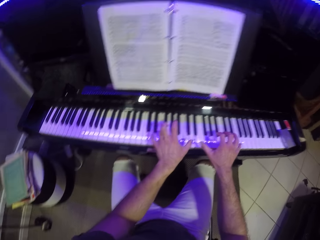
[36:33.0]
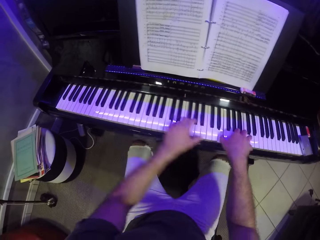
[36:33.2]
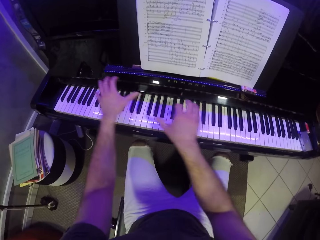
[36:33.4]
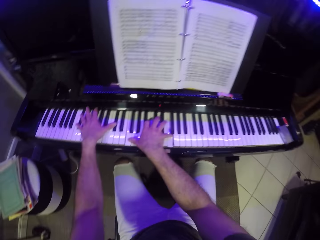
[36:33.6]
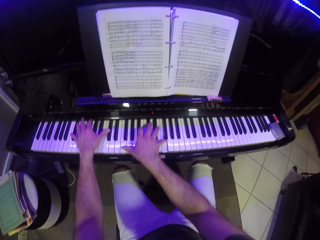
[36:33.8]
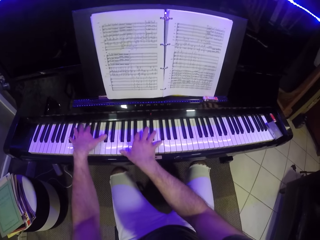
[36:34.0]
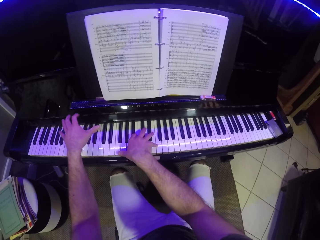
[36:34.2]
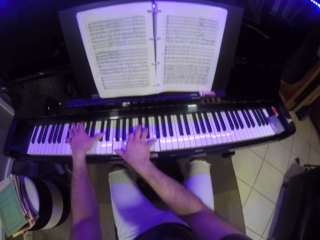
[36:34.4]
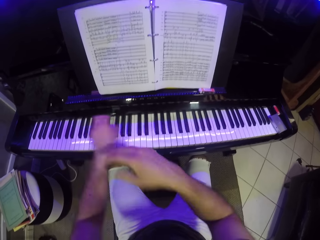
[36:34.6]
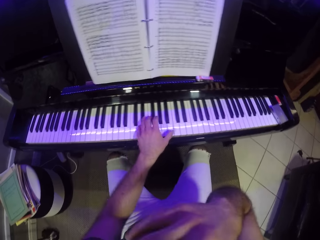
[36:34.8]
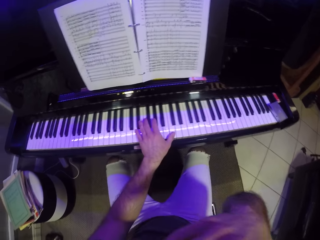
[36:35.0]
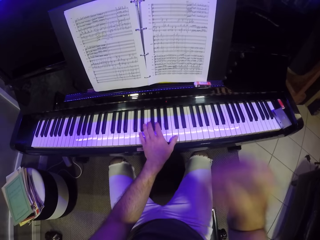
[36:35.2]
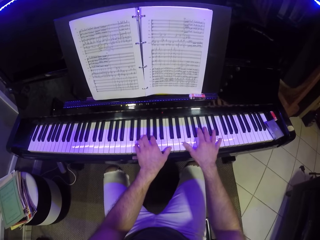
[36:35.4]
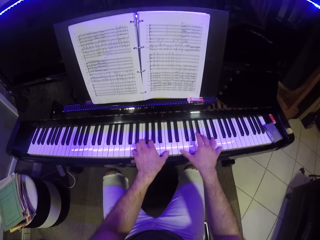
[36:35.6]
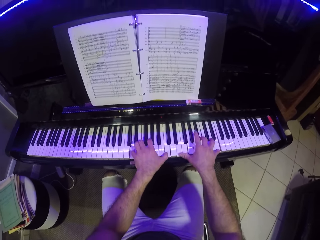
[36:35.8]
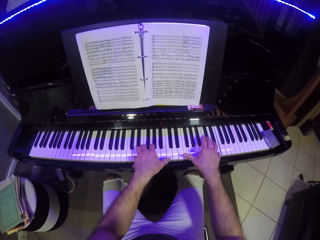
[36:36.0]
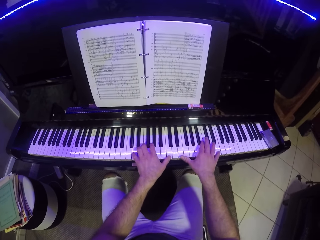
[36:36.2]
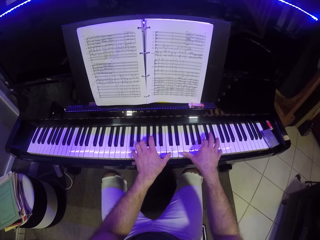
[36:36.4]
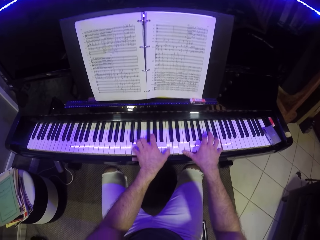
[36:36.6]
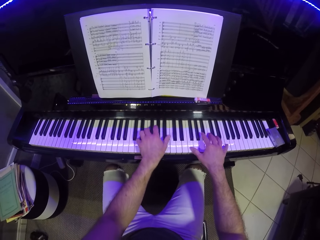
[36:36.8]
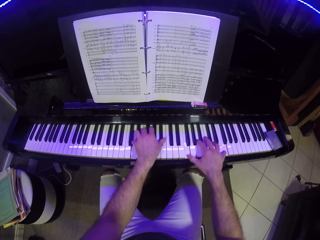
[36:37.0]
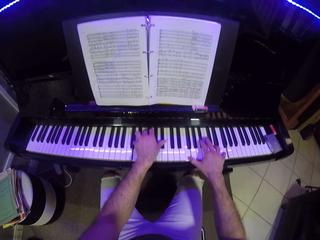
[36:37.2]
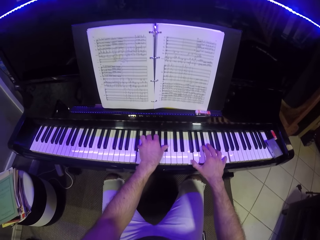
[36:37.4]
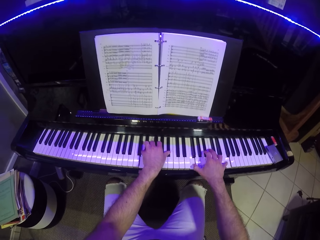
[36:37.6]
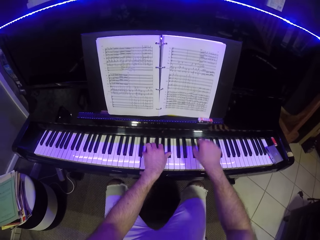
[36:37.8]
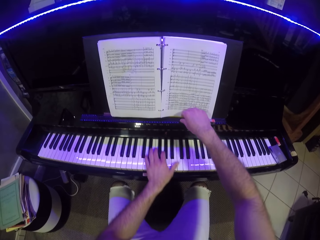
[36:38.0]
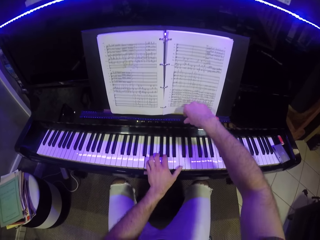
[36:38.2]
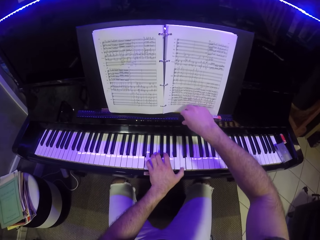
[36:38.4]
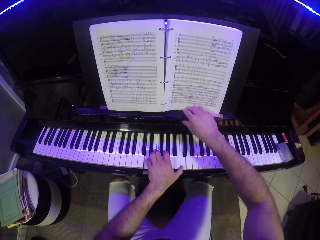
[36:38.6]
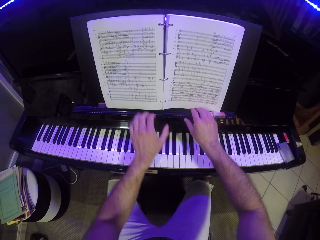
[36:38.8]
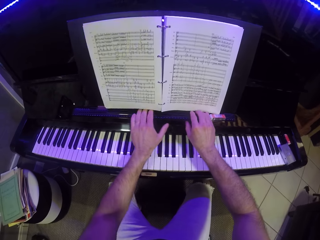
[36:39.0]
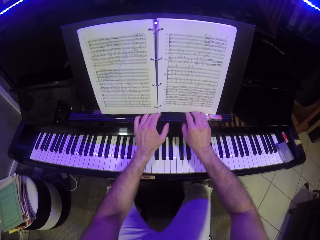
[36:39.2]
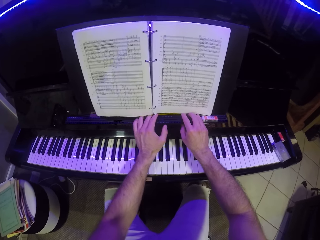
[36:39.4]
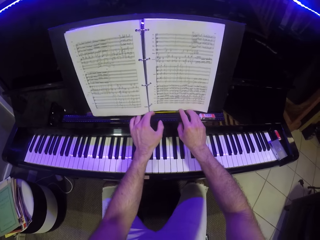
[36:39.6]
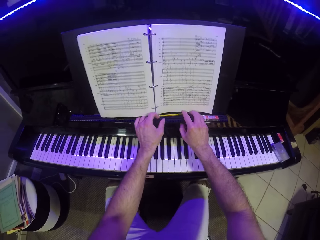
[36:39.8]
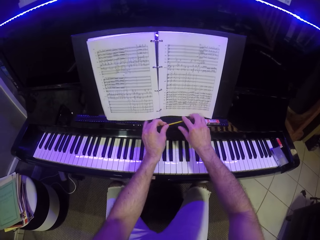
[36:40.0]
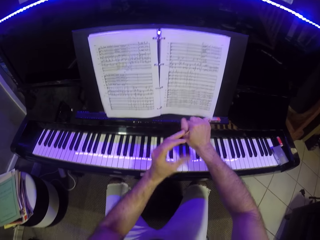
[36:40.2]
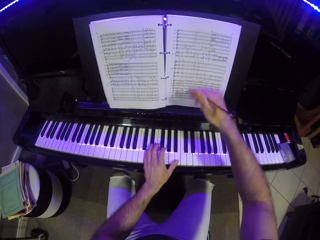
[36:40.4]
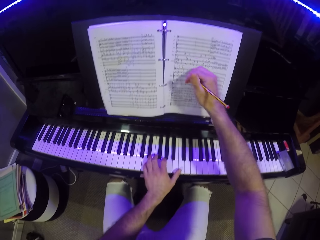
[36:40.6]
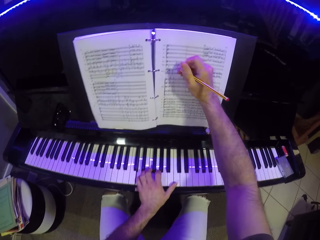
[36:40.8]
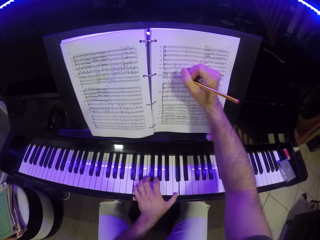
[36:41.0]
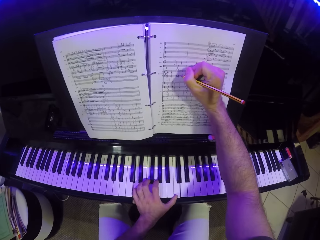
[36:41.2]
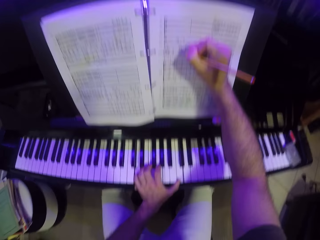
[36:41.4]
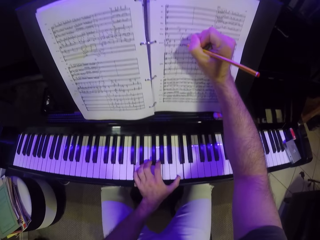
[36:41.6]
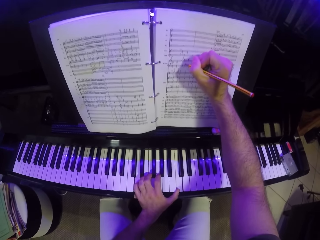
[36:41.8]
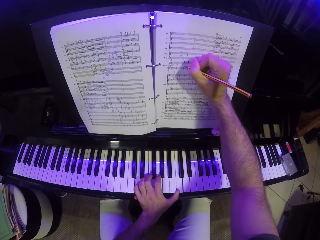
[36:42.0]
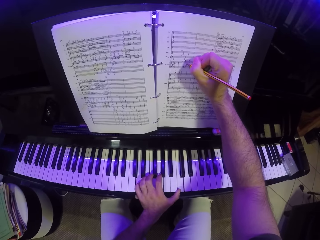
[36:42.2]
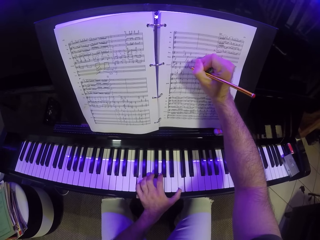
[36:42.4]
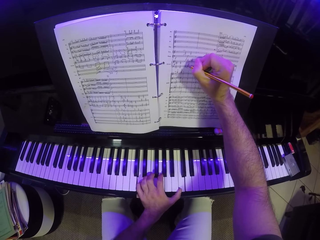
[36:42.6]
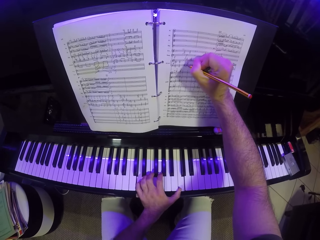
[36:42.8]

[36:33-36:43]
The camera wearer rubs his right hand on his nose. He plays the keyboard with both hands. He puts his right hand on the music desk. He takes a pencil from under a book on the music desk with both hands. He plays the keyboard with his left hand. He writes on the book with the pencil in his right hand.

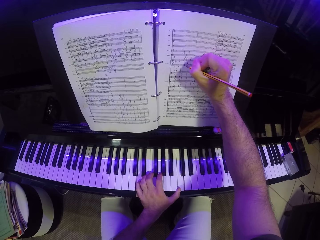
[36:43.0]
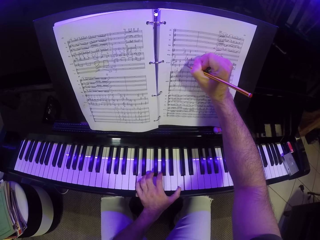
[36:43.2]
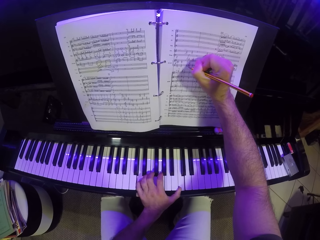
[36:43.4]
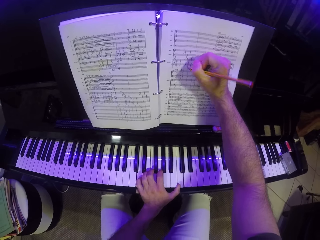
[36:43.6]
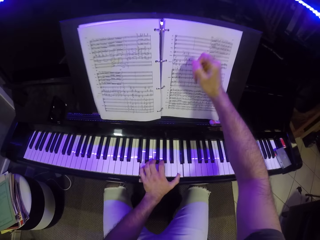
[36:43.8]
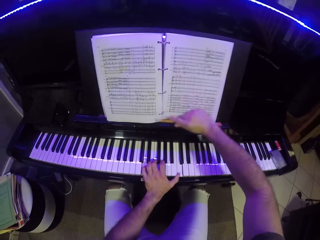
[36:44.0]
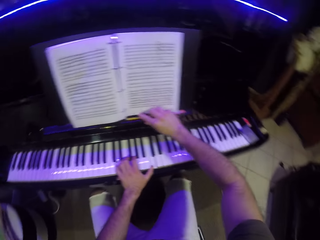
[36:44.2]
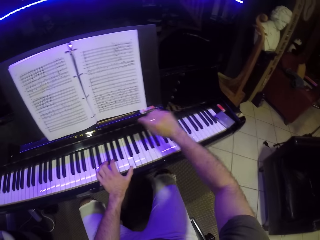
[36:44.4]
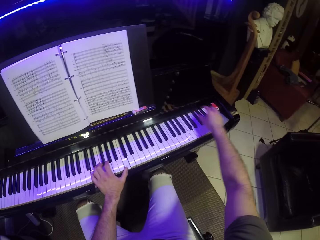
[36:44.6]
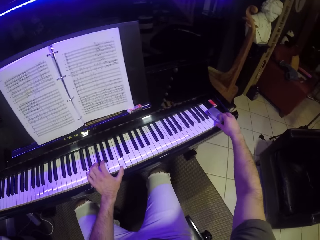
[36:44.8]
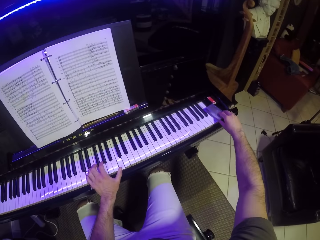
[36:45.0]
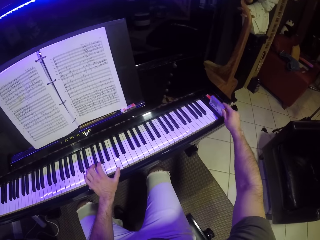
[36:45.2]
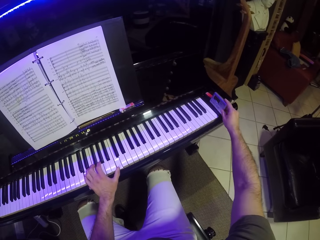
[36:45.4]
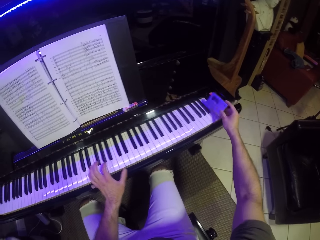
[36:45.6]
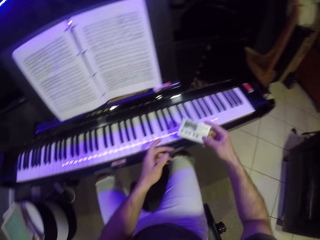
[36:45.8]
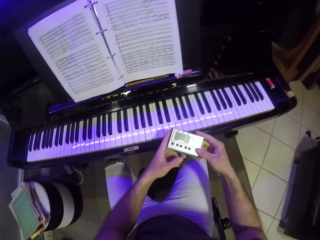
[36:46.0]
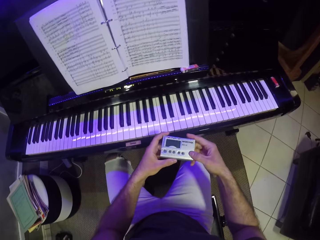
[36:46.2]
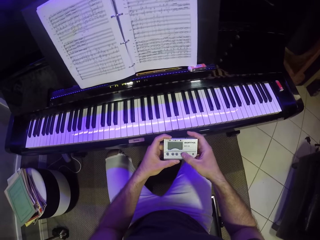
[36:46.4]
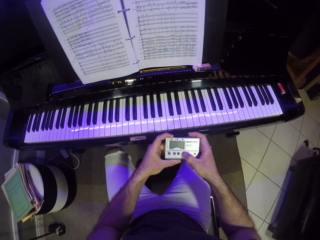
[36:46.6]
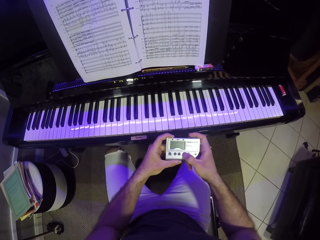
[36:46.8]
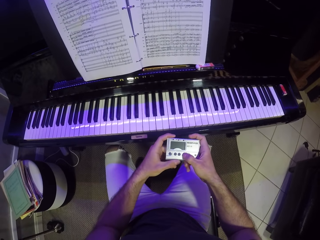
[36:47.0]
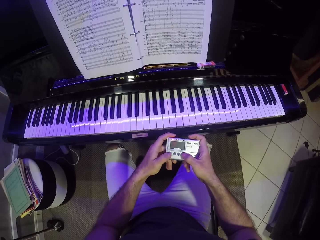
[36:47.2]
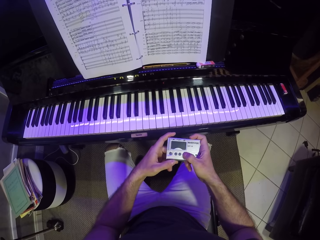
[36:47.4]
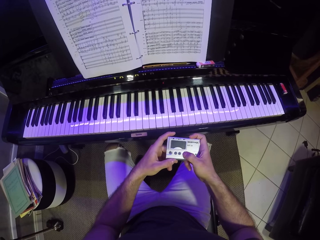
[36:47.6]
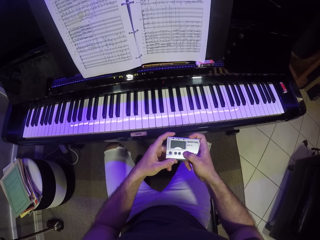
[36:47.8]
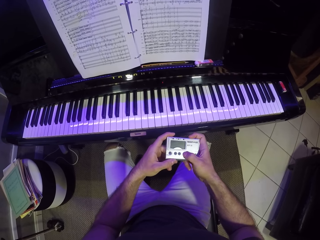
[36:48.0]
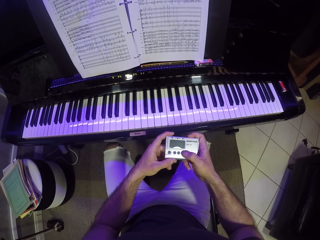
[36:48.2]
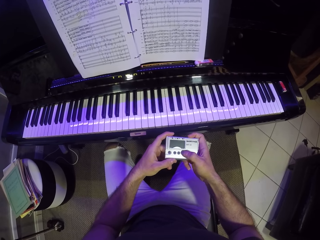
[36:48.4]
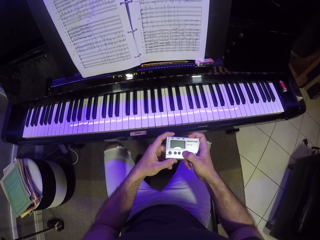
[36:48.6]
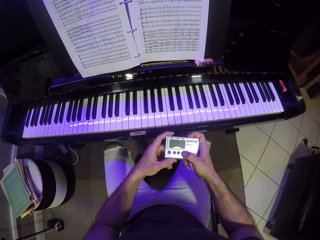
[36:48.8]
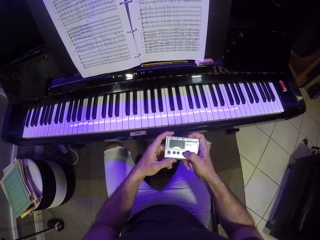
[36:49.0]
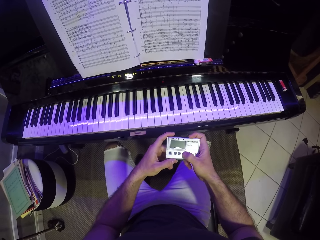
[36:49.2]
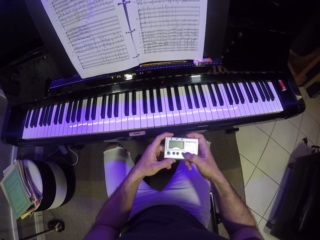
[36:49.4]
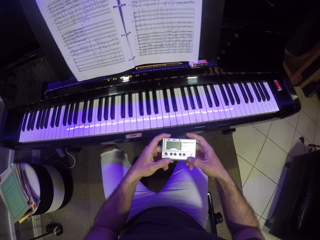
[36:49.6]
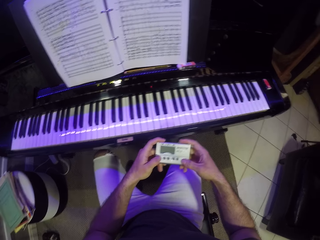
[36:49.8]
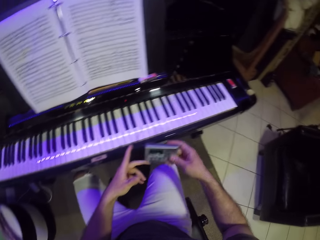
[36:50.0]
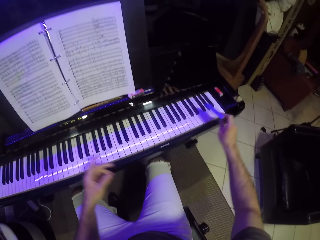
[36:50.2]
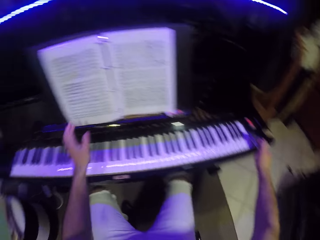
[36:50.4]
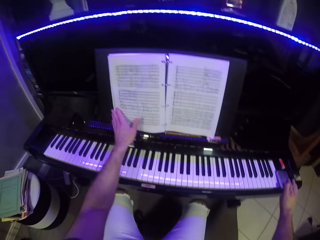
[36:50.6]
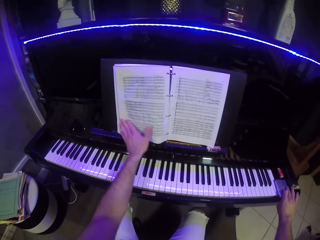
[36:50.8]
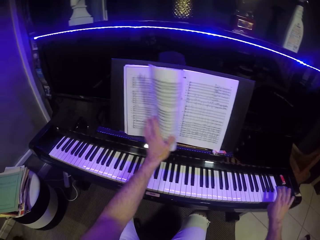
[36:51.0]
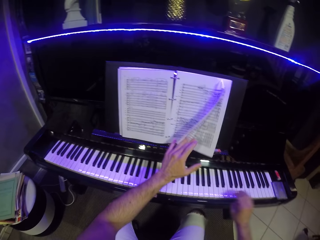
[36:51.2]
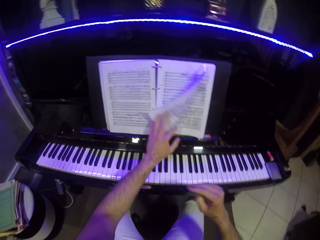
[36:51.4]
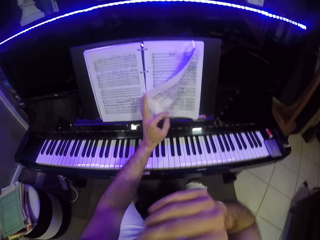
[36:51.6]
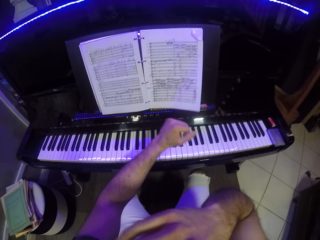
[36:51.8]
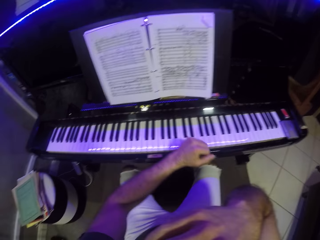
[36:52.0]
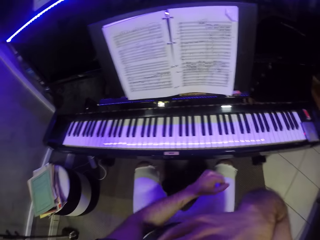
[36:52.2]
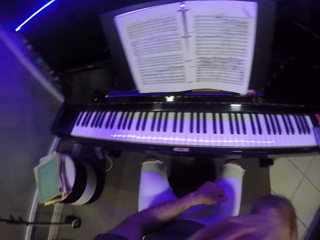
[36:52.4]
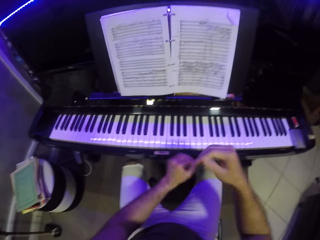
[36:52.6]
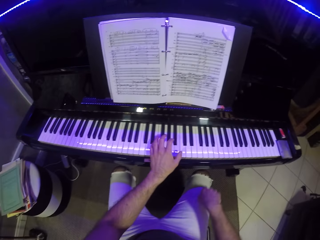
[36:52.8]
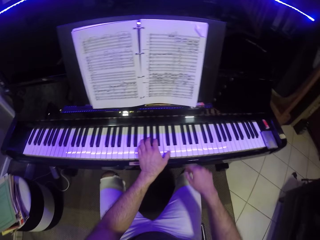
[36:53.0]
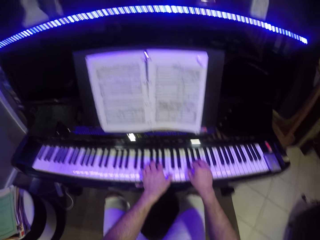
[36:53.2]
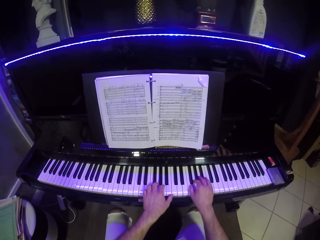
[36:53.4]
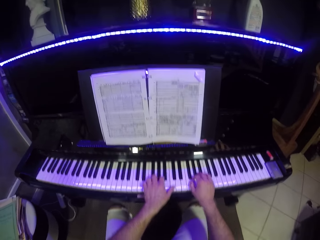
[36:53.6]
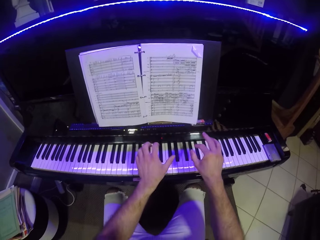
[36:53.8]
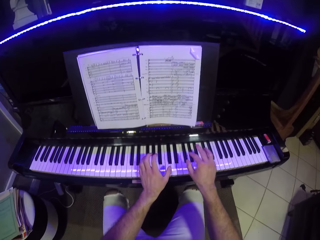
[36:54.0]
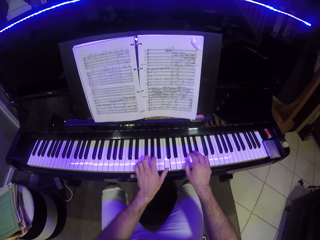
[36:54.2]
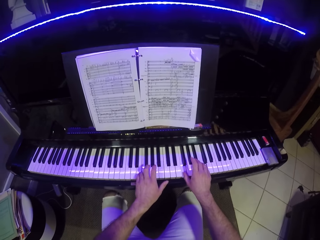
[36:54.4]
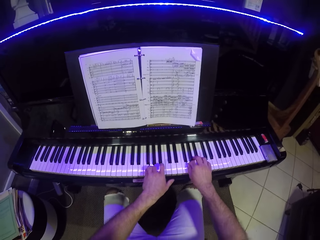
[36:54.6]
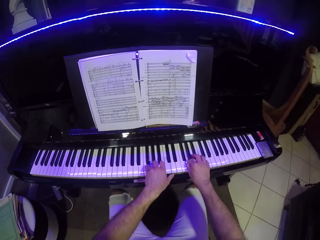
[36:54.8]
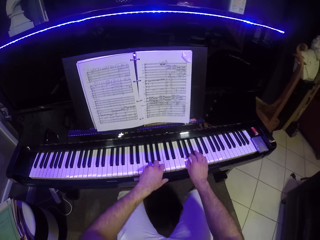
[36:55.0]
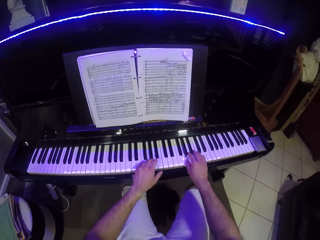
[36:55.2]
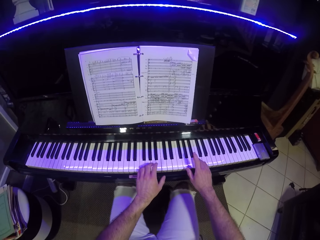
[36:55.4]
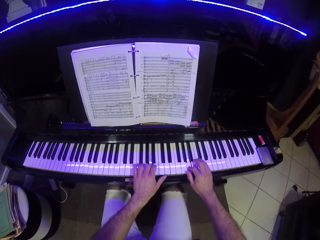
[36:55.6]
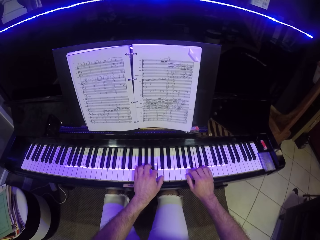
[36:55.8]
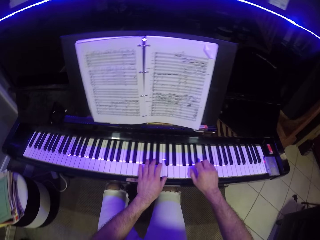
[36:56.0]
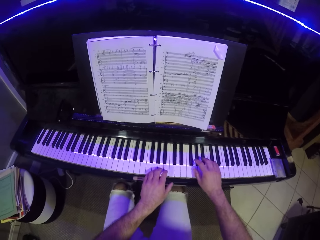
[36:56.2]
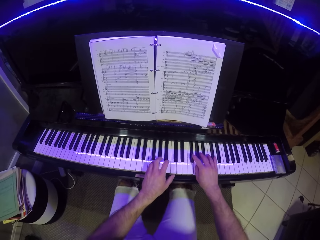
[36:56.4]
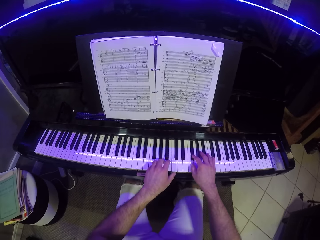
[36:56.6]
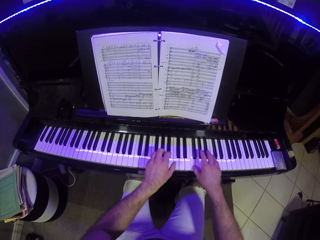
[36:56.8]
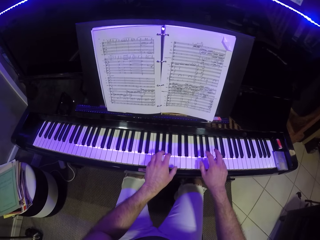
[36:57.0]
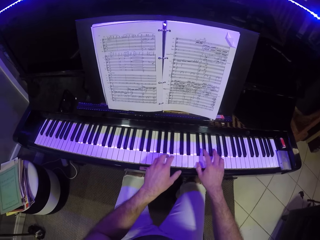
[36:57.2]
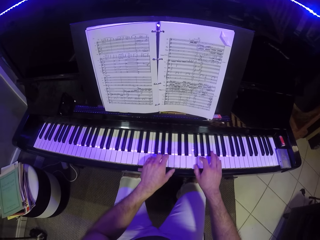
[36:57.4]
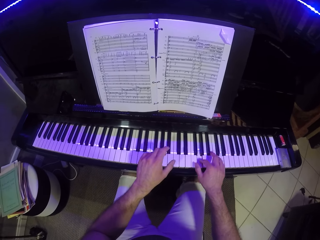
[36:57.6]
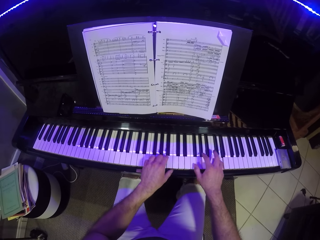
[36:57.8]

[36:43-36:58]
The camera wearer drops the pencil on the music desk with his right hand. He takes a timer on the right side of the keyboard with his right hand. He touches something. He presses buttons on the timer with both hands. He keeps the timer on the right side of the keyboard with his right hand. He flips a page of the book on the music desk with his left hand. He touches his nose. He plays the keyboard with both hands.
